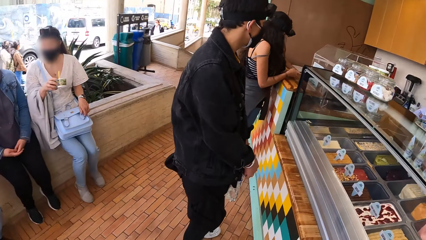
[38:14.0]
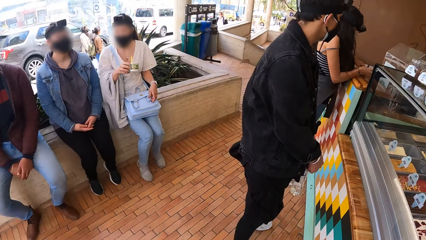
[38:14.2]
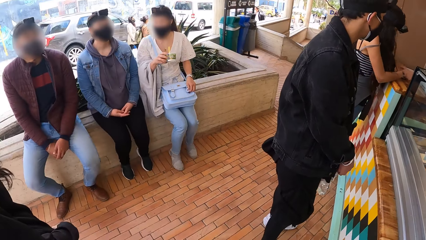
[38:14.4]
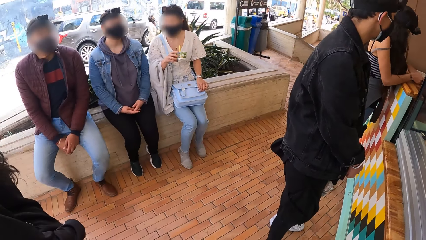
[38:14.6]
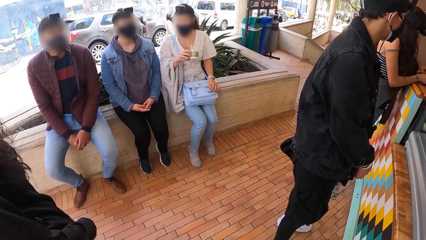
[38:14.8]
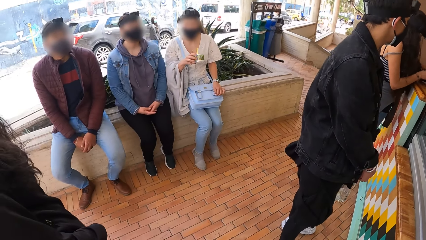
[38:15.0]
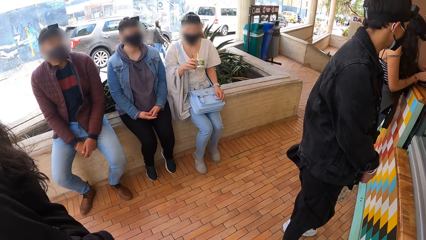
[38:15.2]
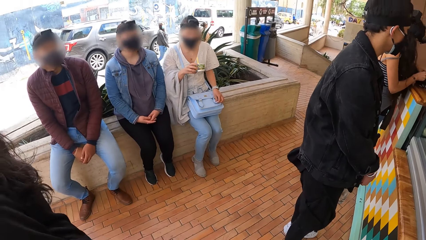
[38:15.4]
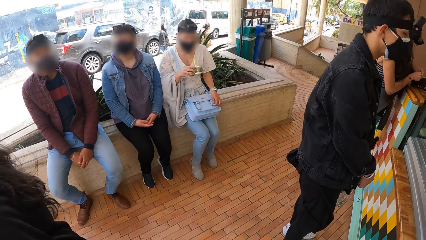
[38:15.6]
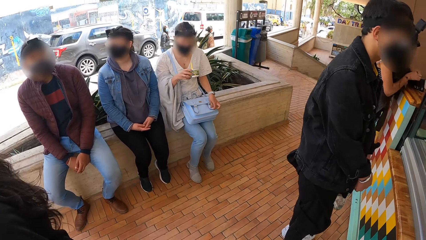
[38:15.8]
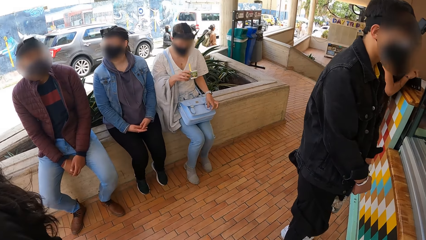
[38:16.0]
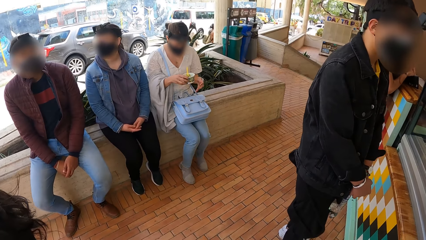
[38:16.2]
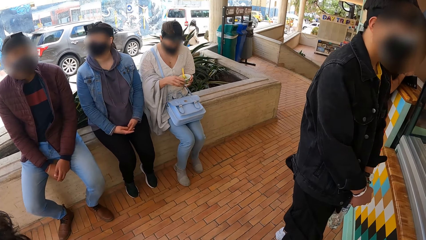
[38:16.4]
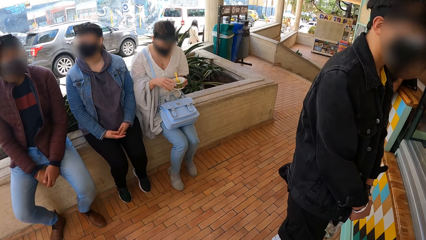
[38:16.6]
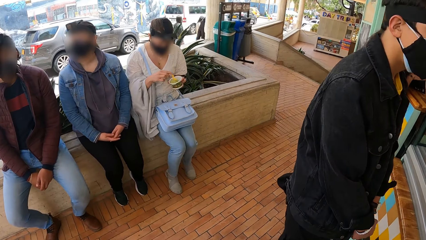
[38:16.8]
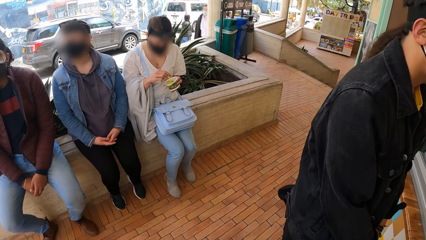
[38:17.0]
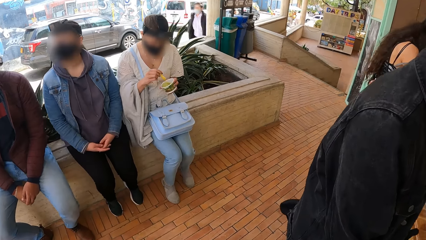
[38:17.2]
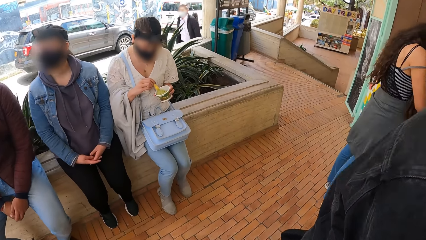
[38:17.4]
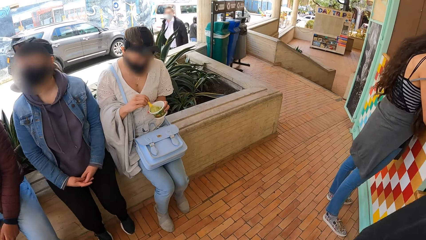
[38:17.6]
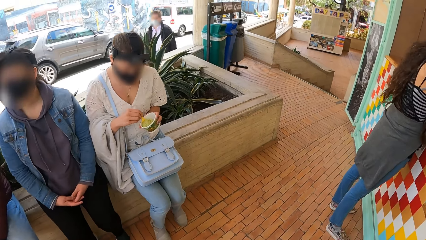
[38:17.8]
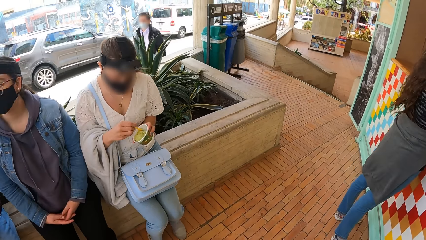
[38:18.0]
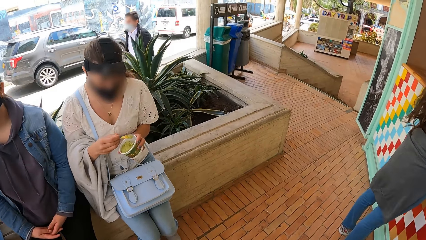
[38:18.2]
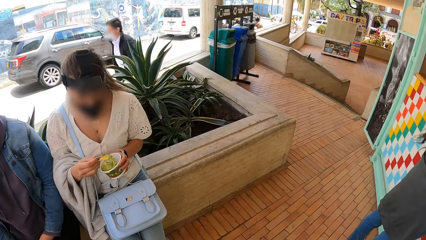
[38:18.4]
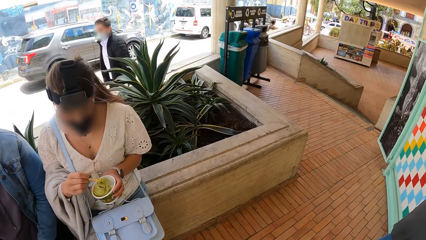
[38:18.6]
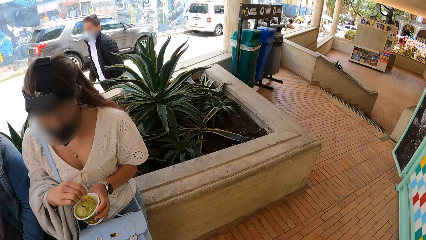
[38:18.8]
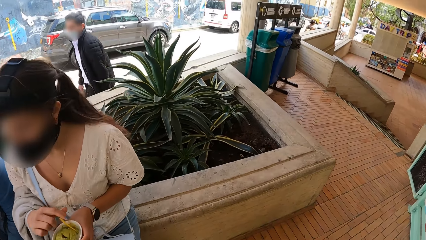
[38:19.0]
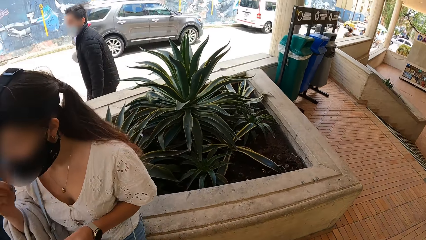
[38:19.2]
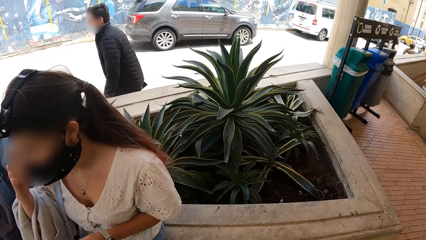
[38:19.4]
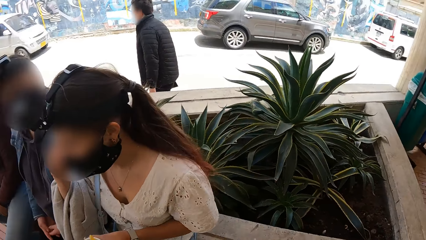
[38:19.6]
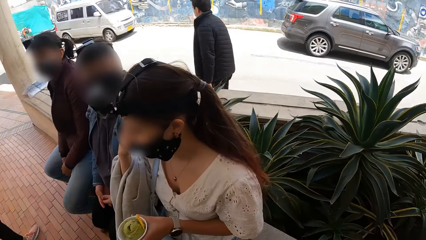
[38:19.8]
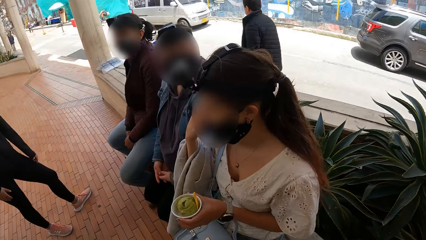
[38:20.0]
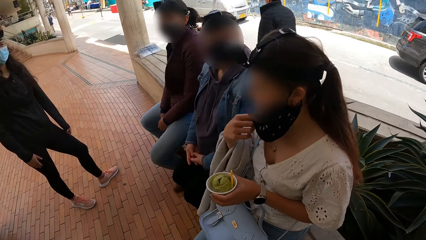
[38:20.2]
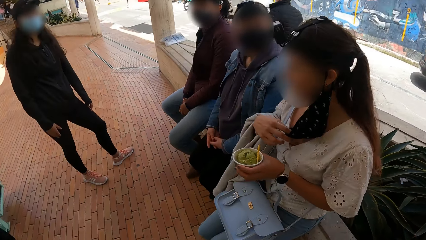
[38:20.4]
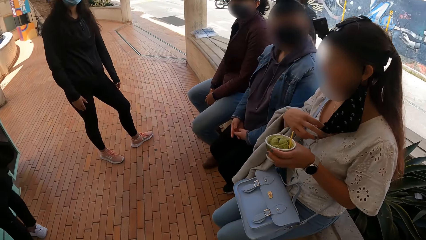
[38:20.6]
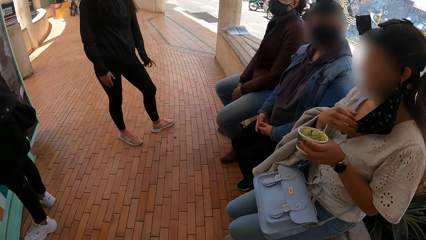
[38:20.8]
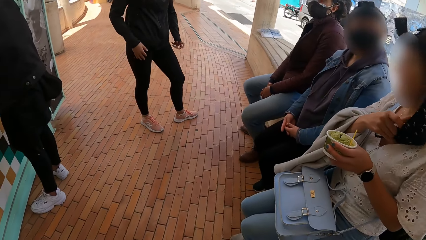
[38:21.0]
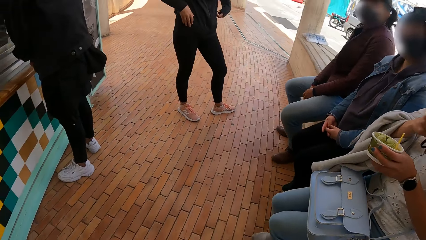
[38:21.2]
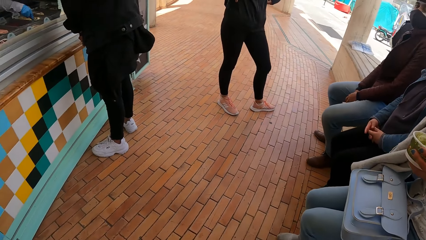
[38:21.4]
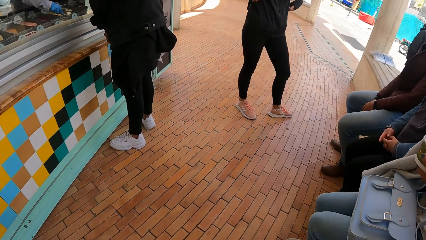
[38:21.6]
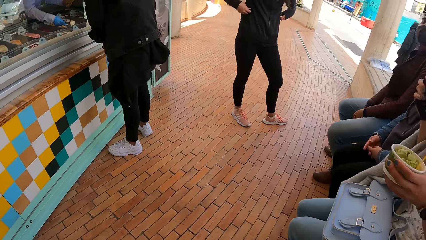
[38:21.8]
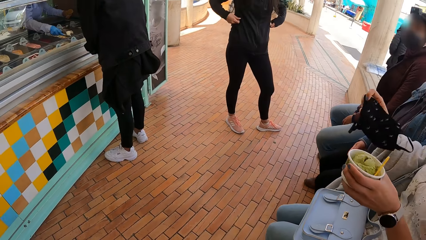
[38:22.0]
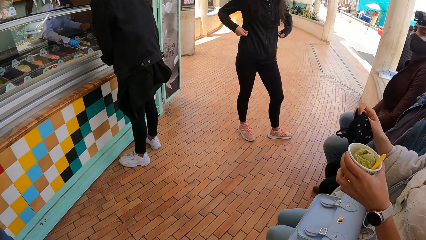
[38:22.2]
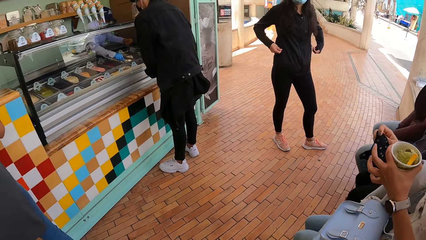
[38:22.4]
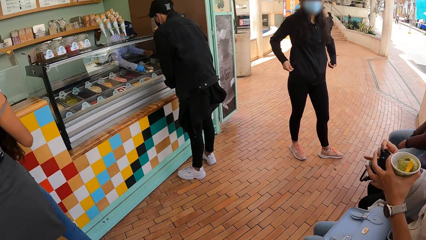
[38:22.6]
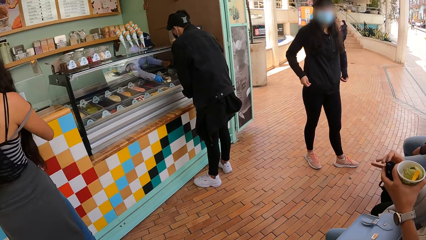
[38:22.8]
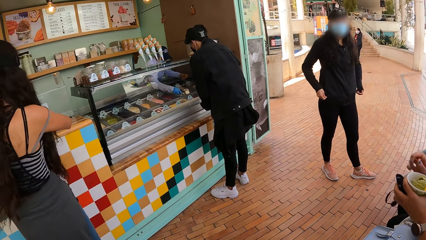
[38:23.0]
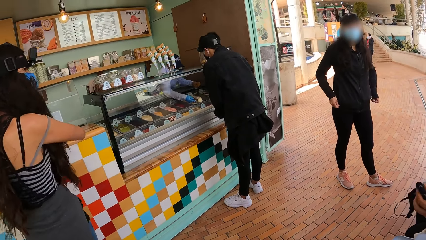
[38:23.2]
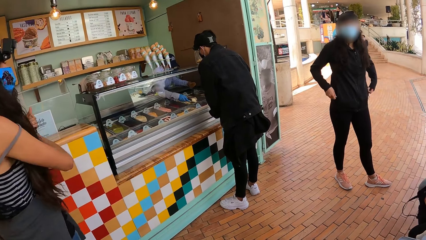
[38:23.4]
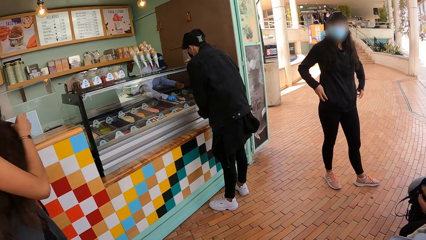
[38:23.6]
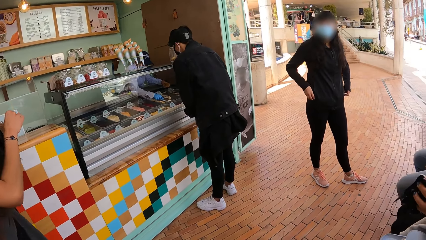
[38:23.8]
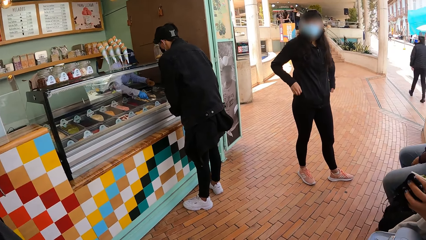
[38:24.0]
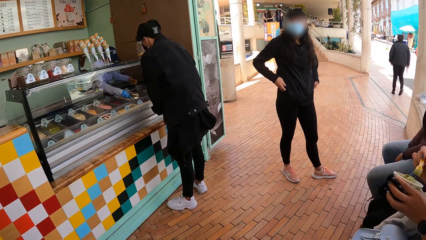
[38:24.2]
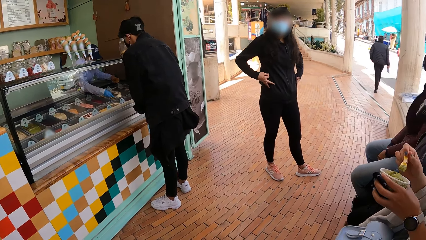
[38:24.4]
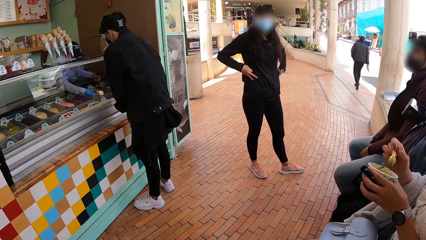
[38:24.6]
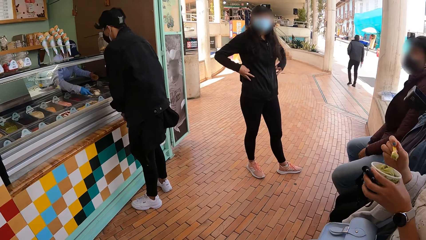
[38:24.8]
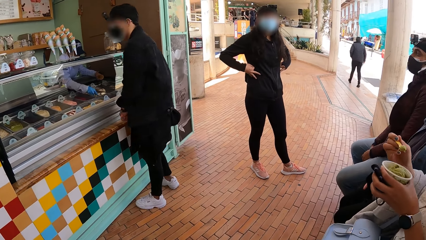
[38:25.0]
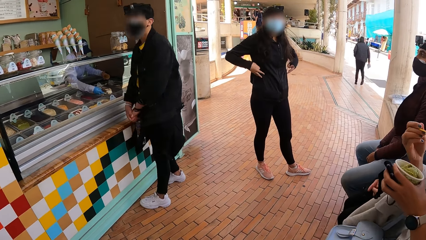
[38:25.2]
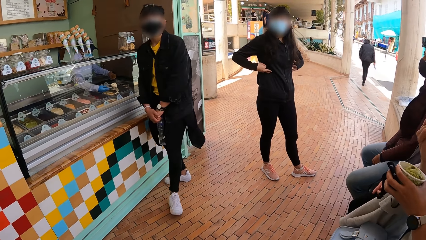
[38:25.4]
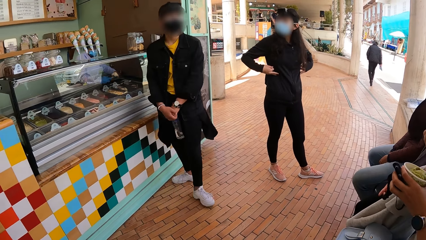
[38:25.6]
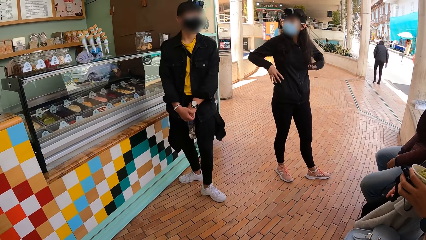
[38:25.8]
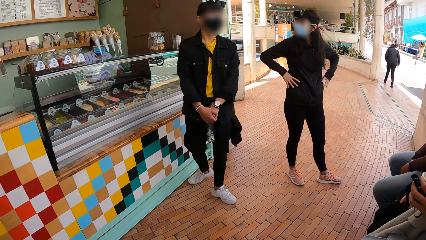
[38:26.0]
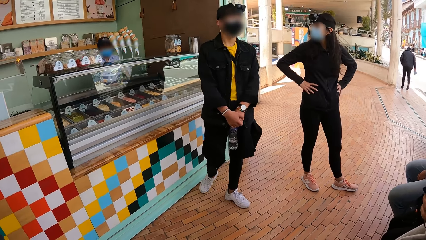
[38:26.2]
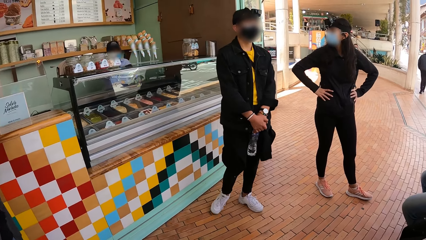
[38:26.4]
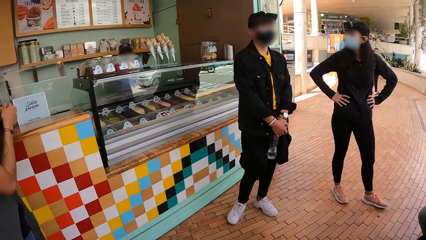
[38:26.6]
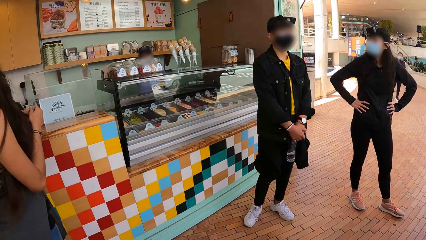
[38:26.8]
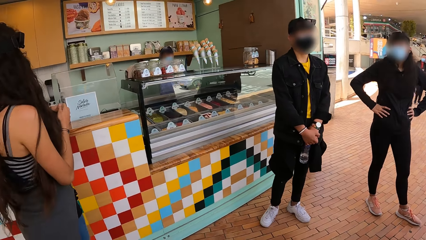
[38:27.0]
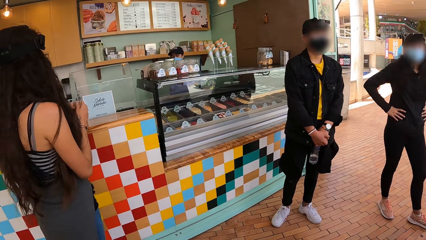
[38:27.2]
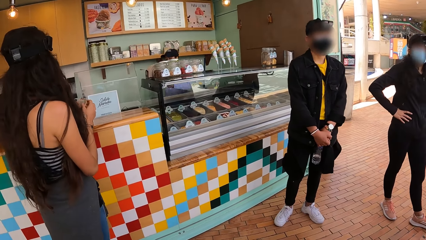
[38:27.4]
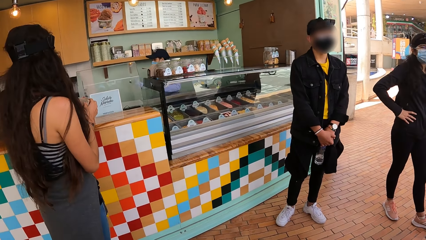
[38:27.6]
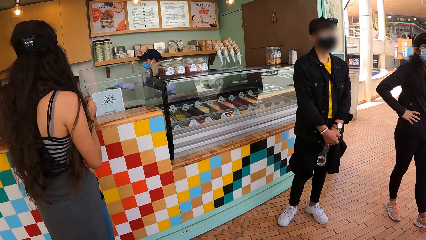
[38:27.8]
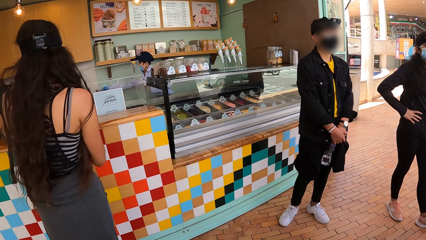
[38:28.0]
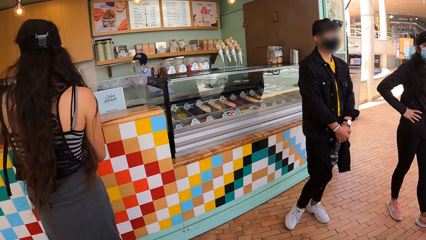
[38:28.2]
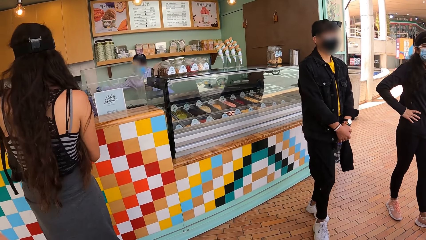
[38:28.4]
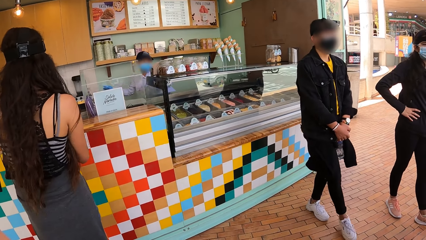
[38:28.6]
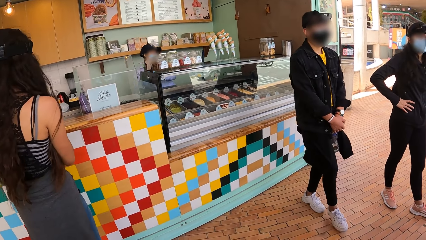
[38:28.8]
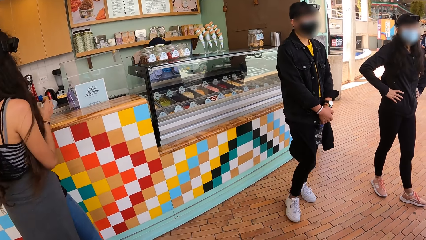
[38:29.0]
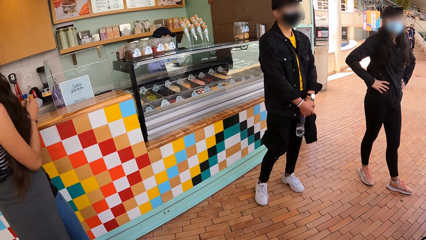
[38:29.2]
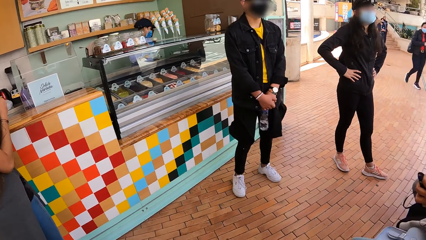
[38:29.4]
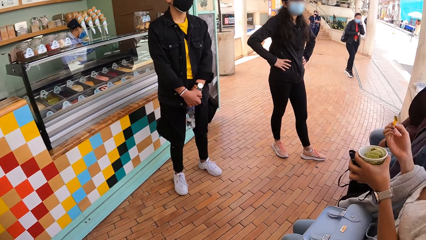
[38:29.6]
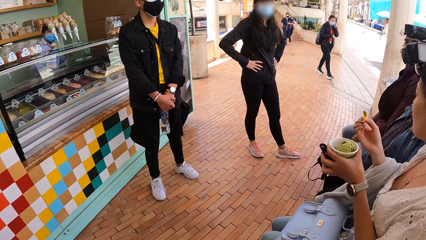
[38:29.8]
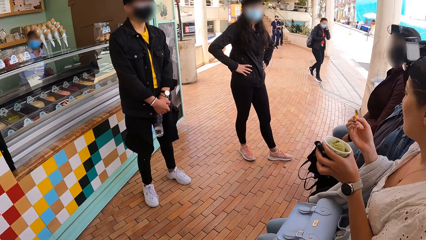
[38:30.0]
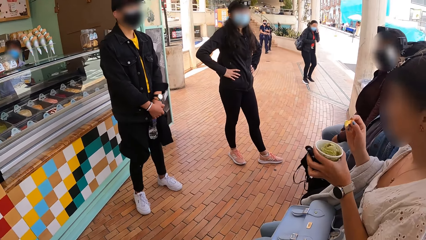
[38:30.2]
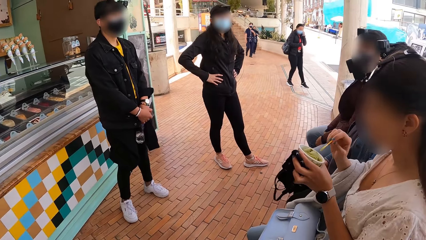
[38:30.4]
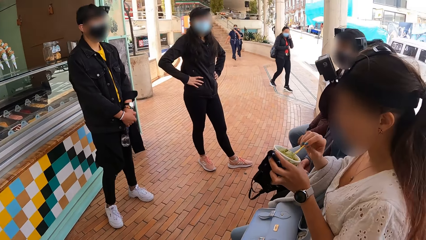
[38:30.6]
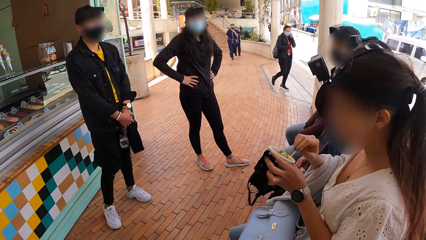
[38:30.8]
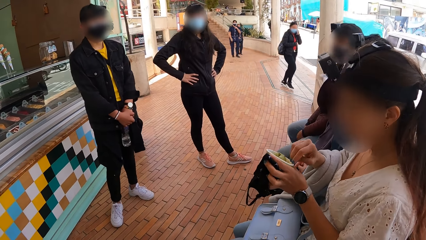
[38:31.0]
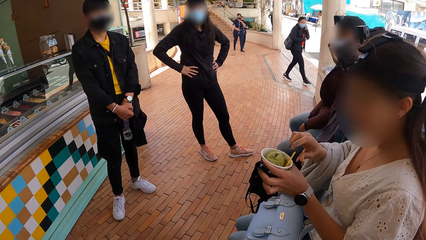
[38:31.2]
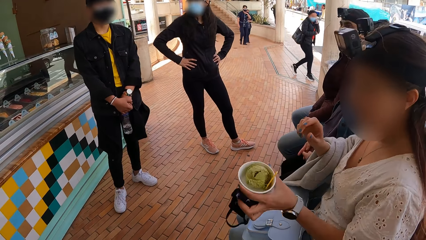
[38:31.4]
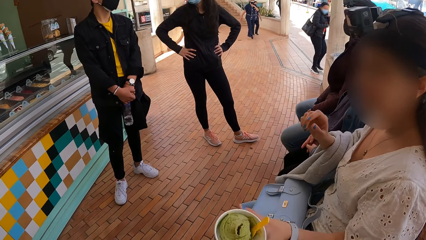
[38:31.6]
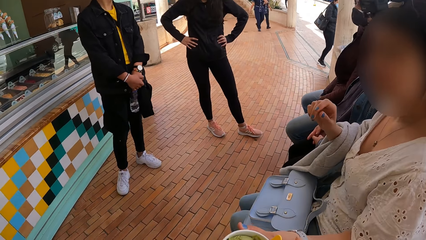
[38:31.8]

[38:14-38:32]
The woman passes the cup of ice cream from her right hand to her left hand. The woman holds a spoon in the cup of ice cream with her right hand. The camera wearer walks around the floor. The woman removes her face mask from her face with her right hand. The camera wearer sits down. The woman passes the nose mask from her right hand to her left hand. The woman scoops ice cream from the ice cream cup with the spoon with her right hand. The woman eats ice cream with the spoon with her right hand. The camera wearer looks around the ice cream shop. The woman drops the spoon in the ice cream cup with her right hand.
